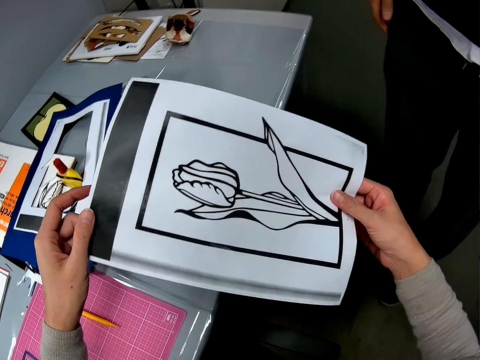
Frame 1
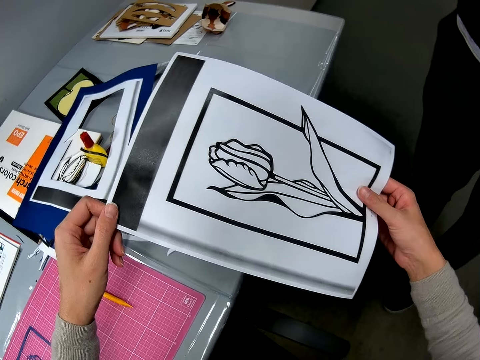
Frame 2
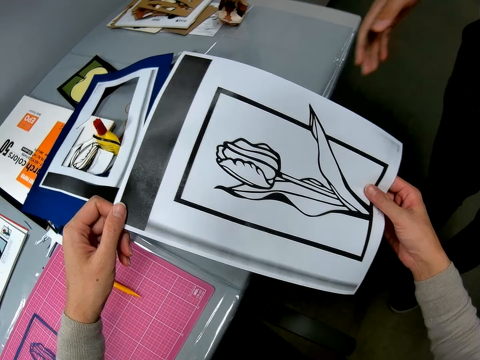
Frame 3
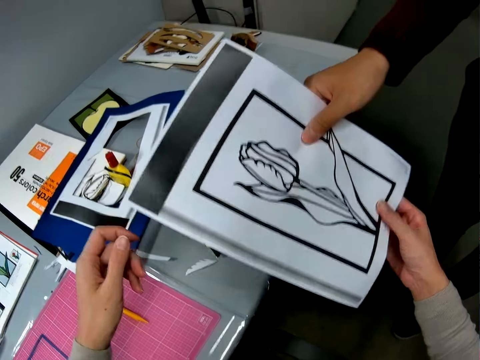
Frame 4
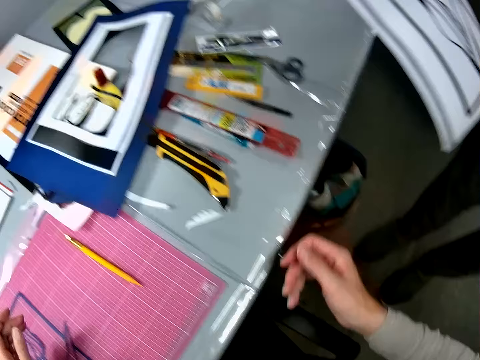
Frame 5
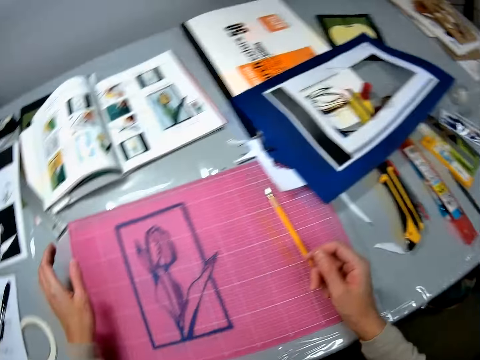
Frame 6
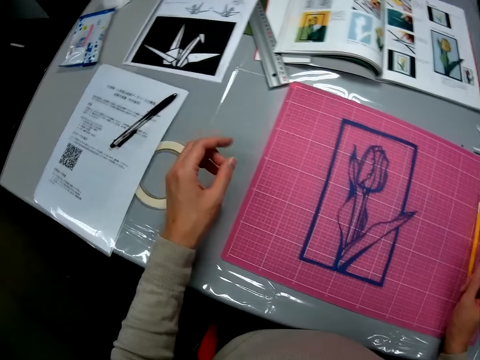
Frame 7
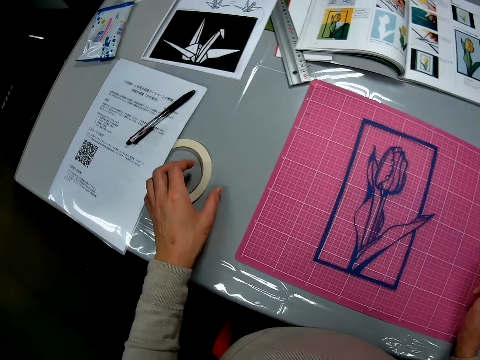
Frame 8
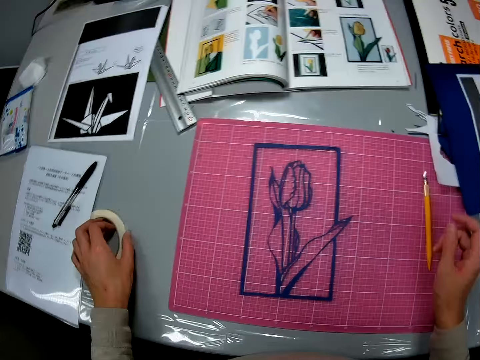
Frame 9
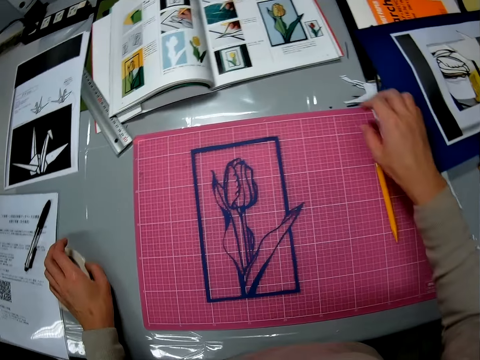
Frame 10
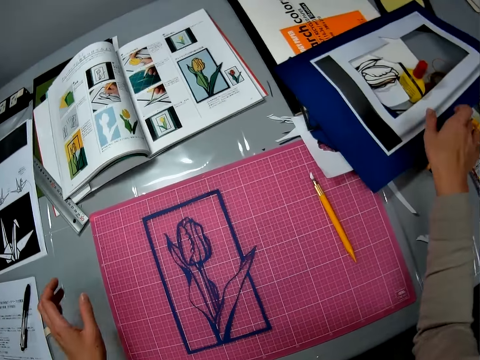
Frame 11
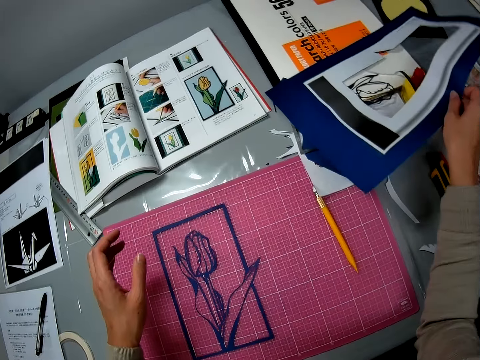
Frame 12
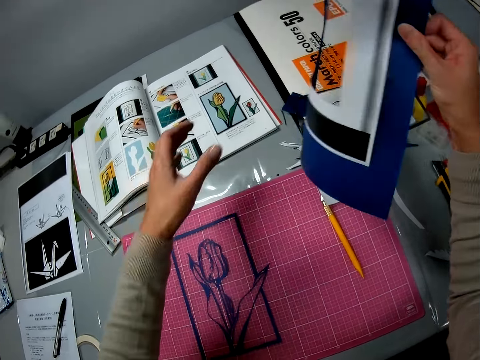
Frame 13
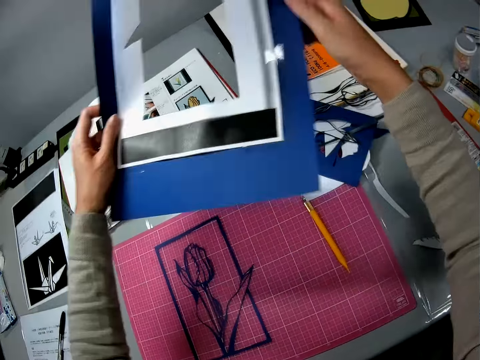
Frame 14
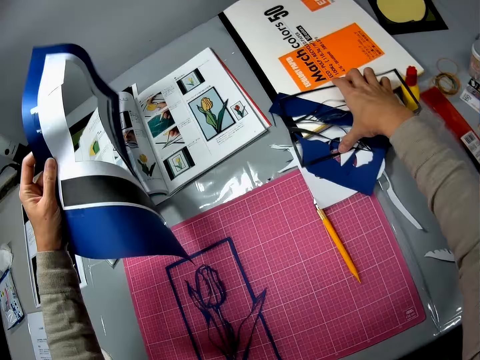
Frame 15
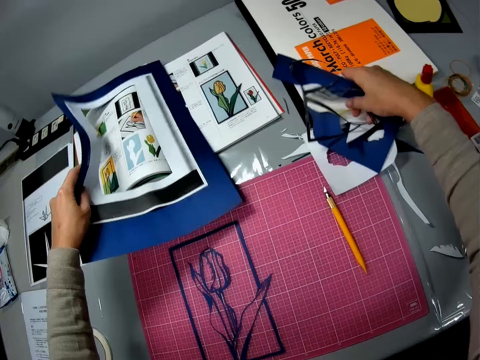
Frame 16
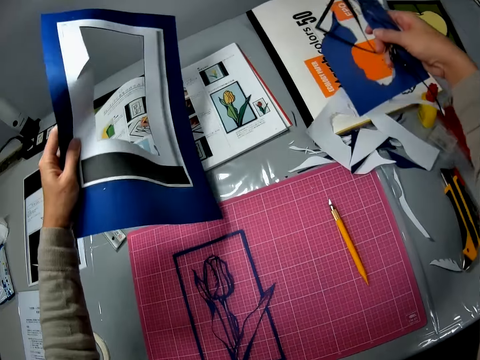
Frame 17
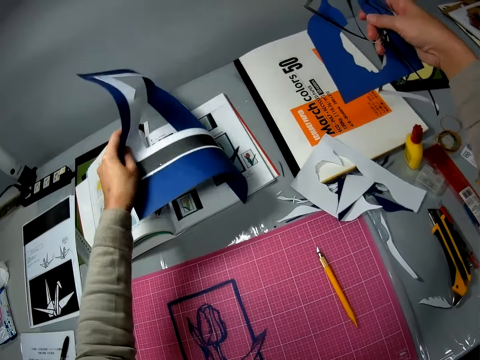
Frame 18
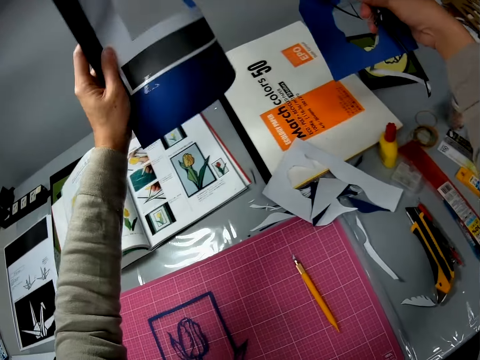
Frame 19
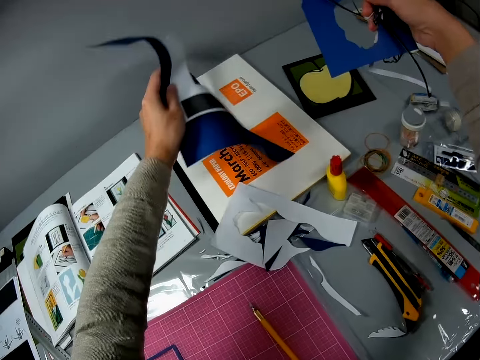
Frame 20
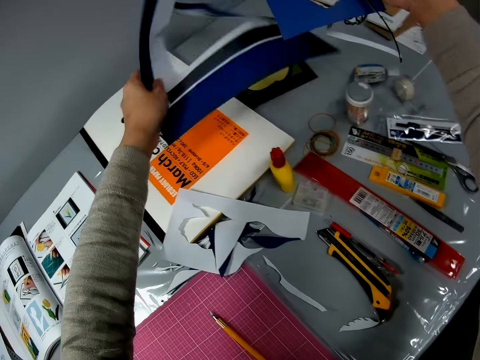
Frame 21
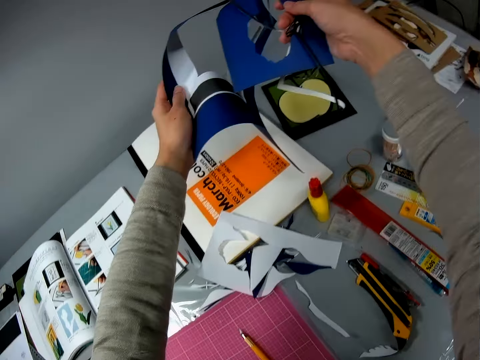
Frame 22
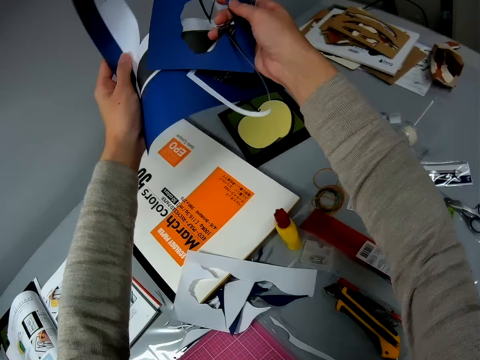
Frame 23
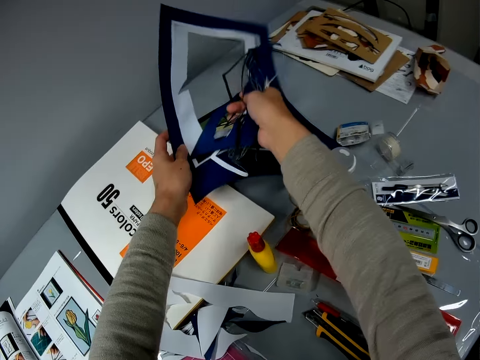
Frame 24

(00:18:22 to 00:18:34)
A man holds the paper. The camera wearer gives the printed piece of paper to the man. He pulls his hand off the paper. He holds a masking tape. He picks up a paper. He arranges some pieces of paper at the right corner of the table. He switches the paper to the other hand. He puts the paper on the table. He picks up a paper. He lifts the paper off the table.

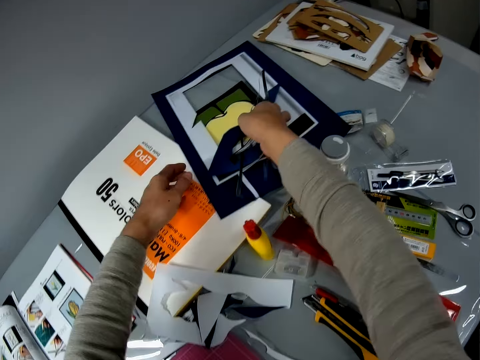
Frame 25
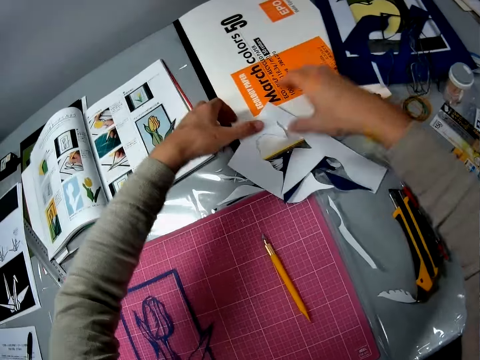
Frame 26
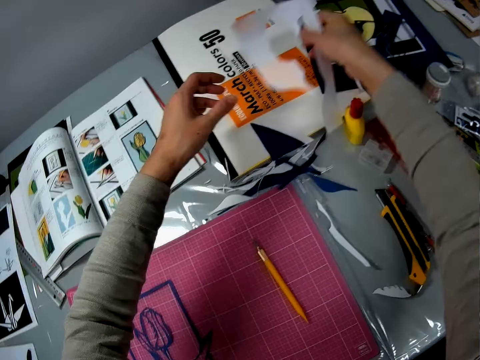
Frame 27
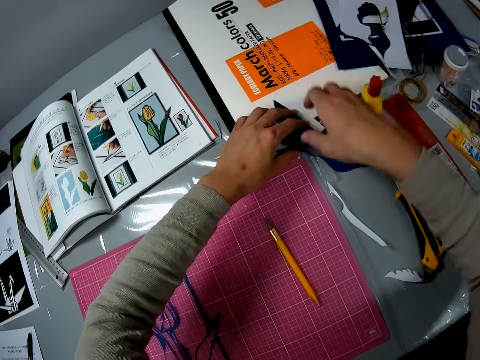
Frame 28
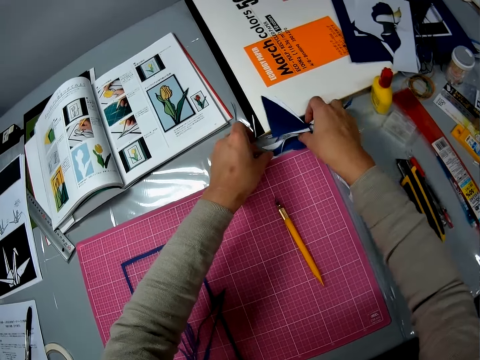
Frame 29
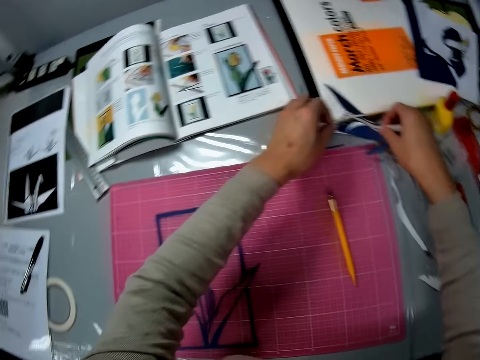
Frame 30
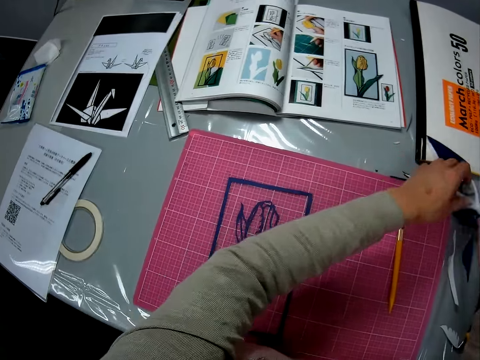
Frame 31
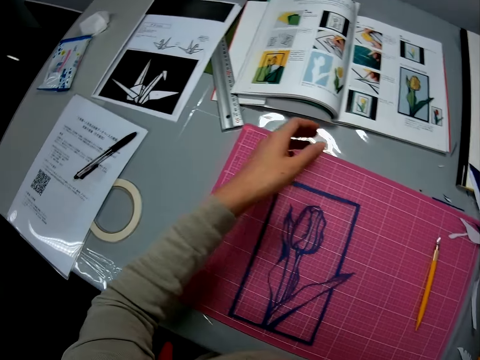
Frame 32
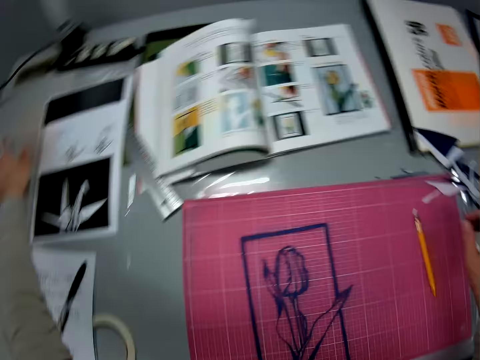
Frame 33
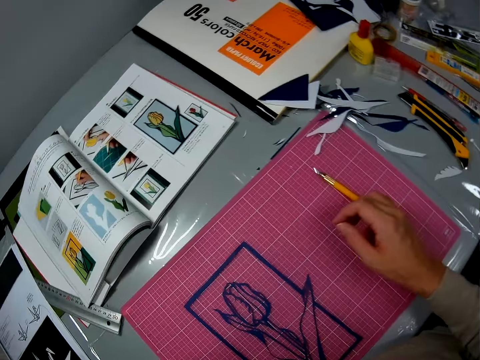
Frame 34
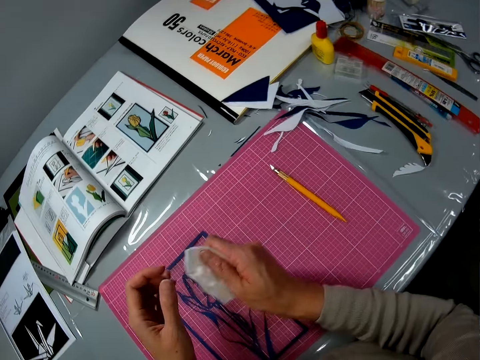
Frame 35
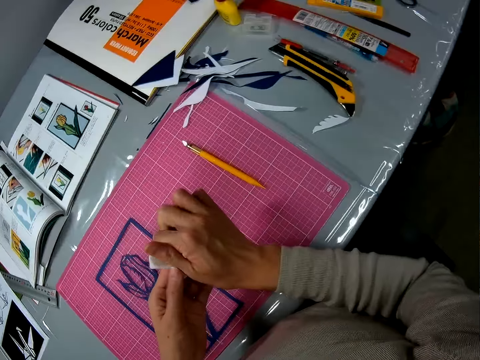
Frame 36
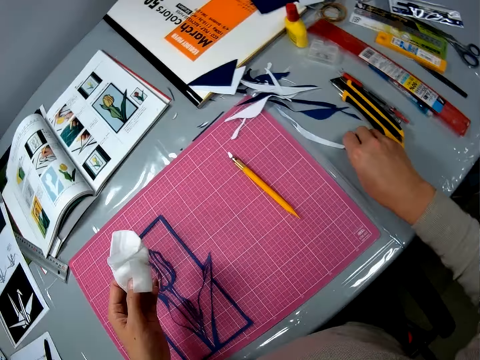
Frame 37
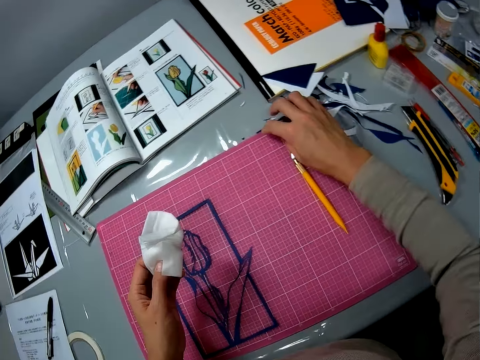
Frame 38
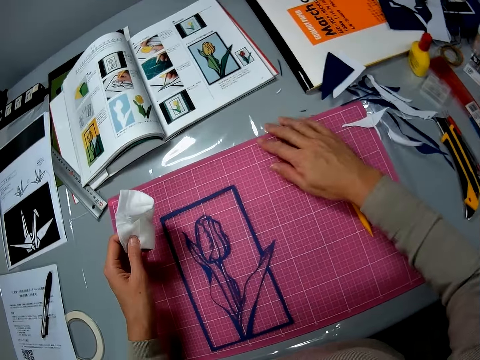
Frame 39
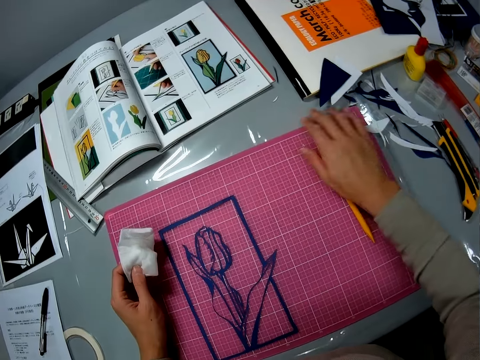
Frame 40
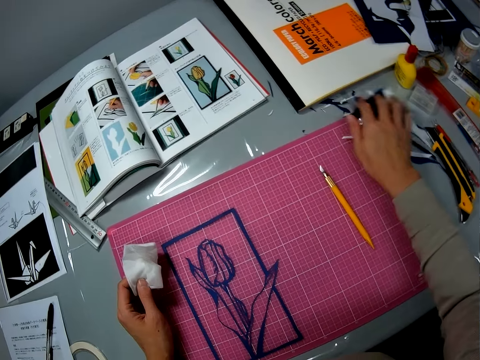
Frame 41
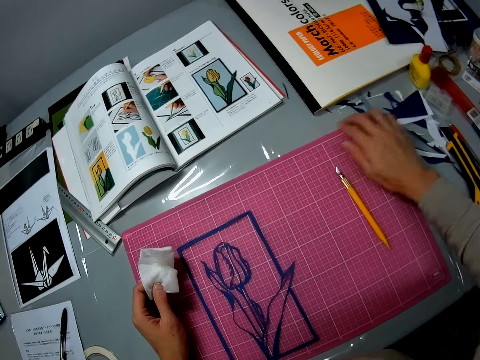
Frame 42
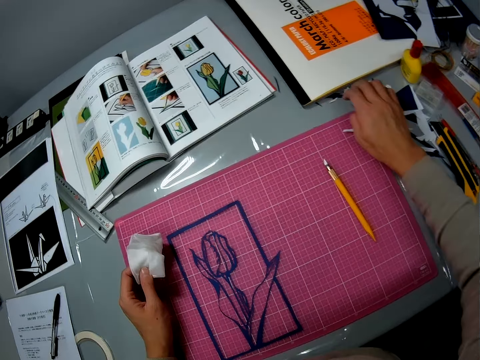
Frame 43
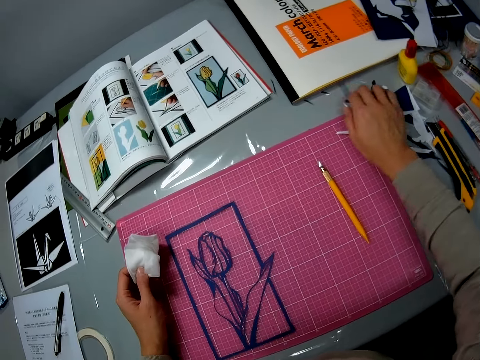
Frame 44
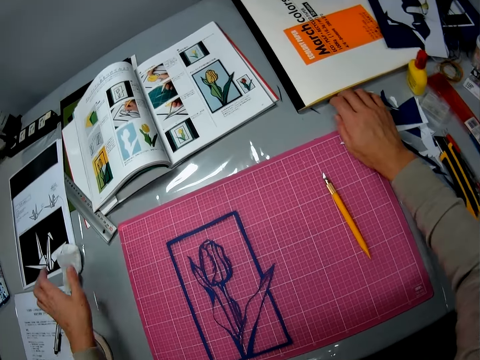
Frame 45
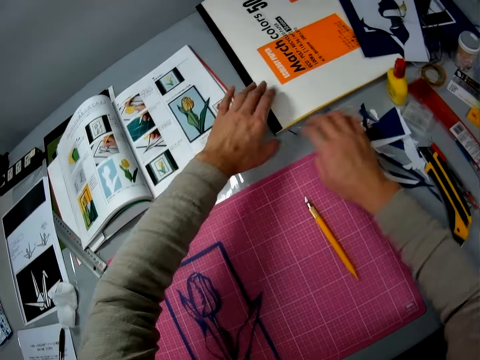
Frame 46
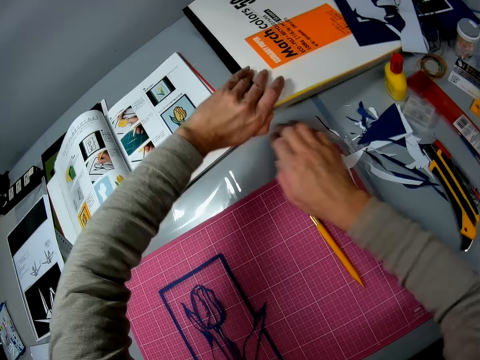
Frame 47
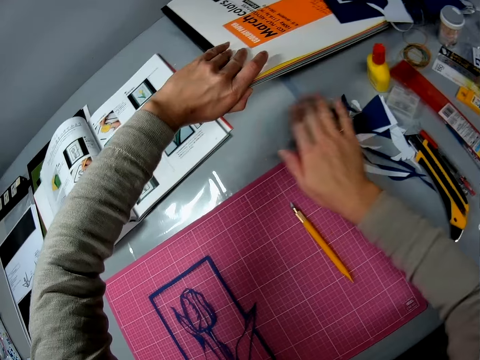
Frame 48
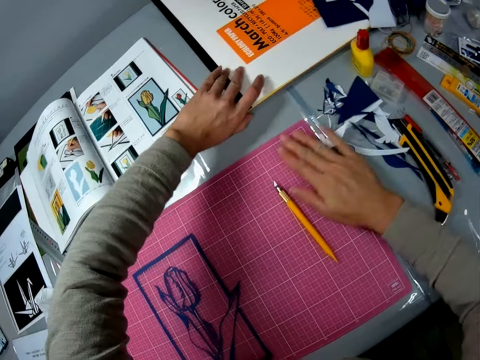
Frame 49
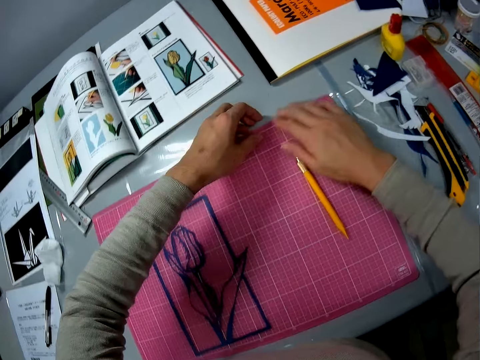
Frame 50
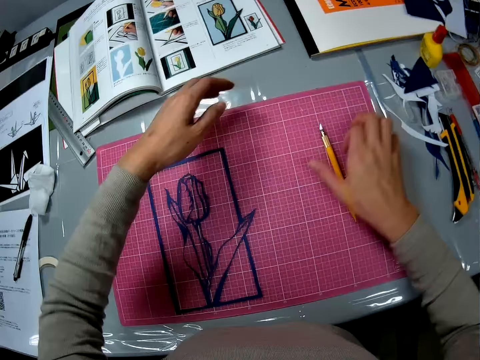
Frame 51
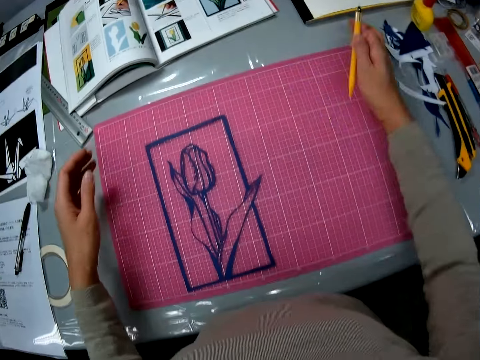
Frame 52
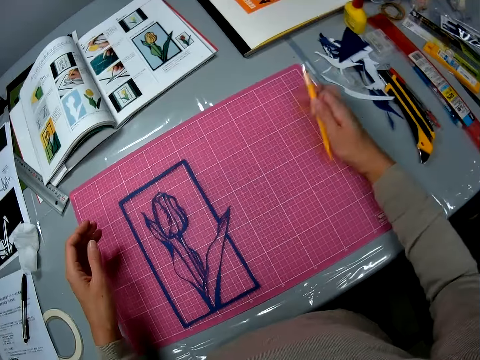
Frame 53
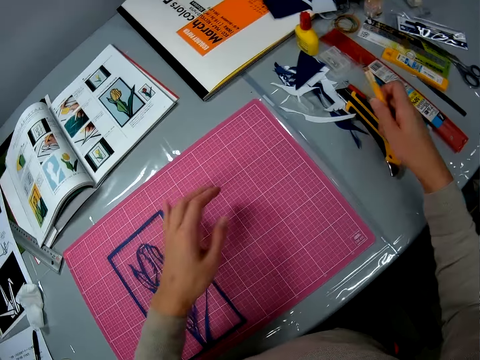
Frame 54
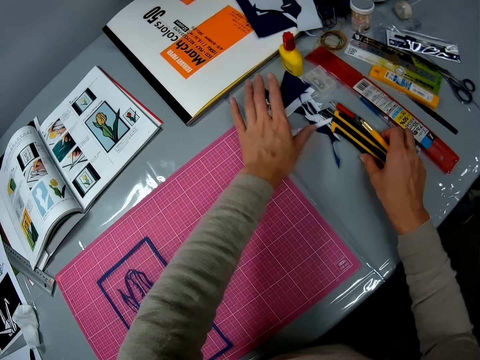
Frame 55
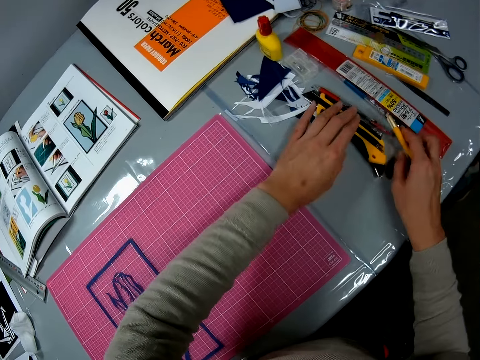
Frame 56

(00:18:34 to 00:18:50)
The camera wearer puts the papers on a paper. He picks up a paper. He puts the paper on a paper. He picks up papers. He puts the papers on the table. He switches a towel to the other hand. He clears off some little pieces of paper on the table. He lifts the papers. He clears the cutting mat with his hand. He picks up a pen. He clears the cutting mat with his hand. He pushes the papers aside.
